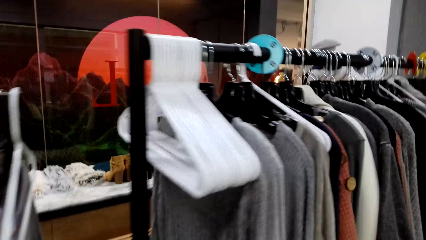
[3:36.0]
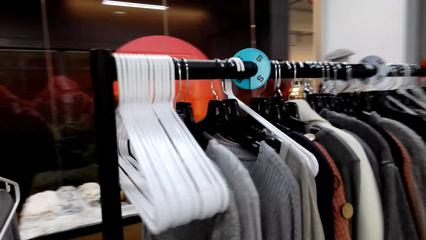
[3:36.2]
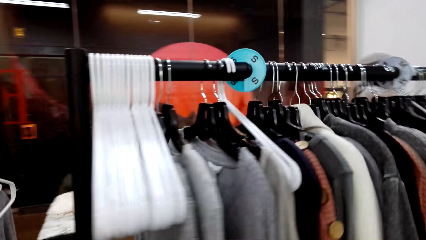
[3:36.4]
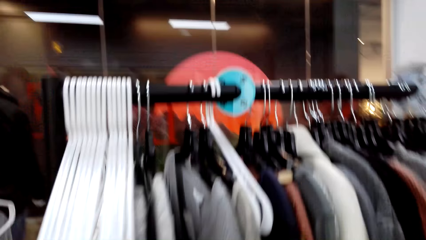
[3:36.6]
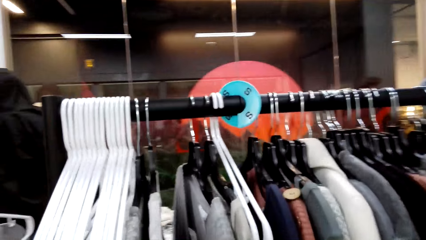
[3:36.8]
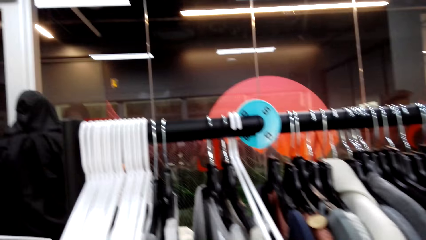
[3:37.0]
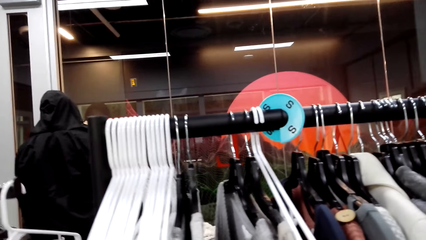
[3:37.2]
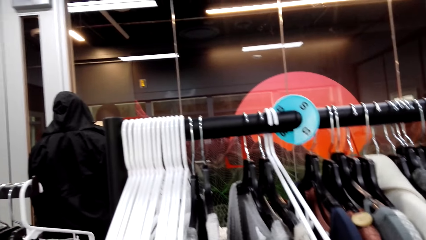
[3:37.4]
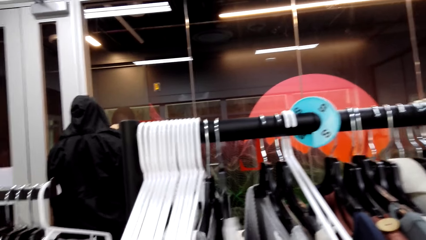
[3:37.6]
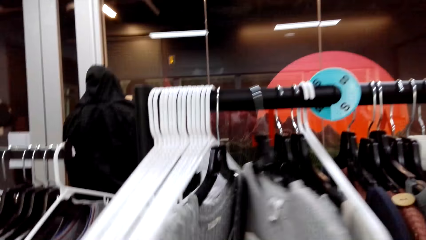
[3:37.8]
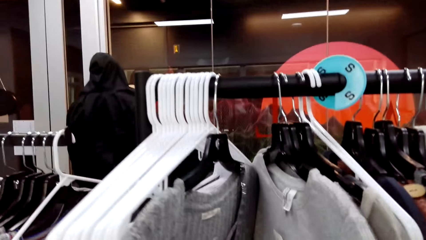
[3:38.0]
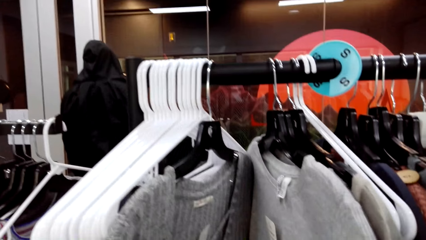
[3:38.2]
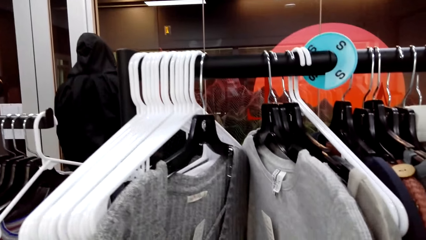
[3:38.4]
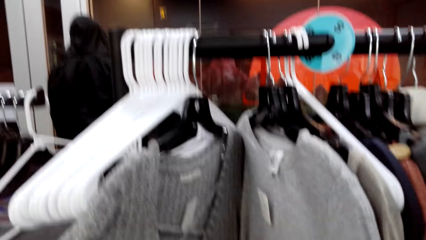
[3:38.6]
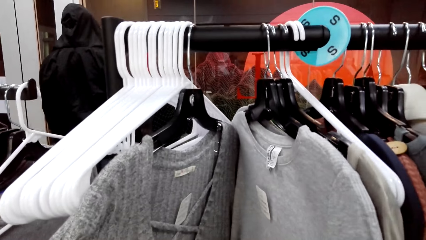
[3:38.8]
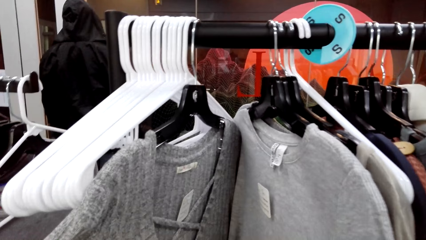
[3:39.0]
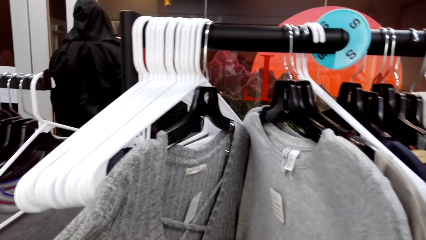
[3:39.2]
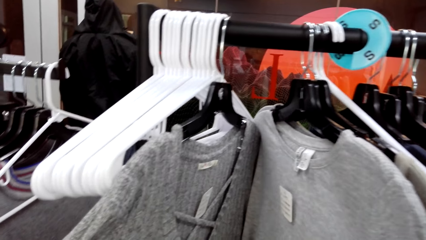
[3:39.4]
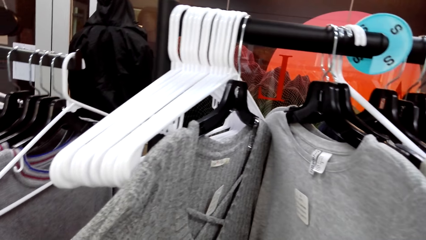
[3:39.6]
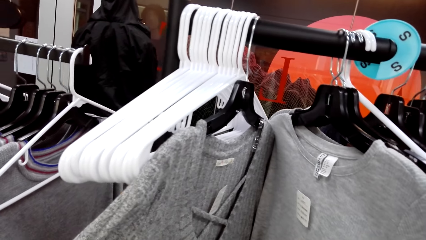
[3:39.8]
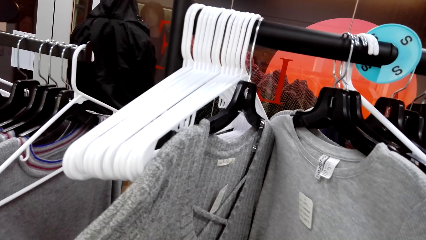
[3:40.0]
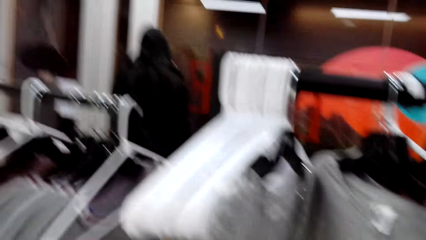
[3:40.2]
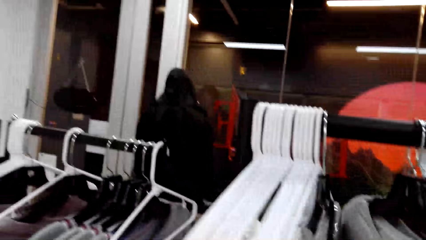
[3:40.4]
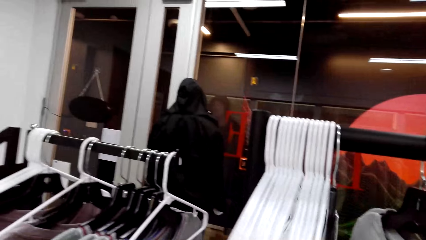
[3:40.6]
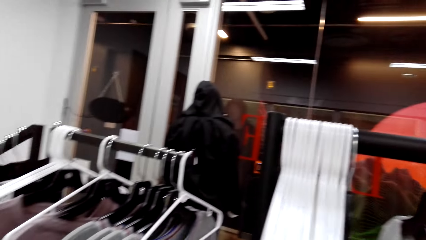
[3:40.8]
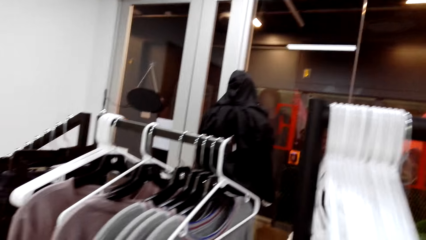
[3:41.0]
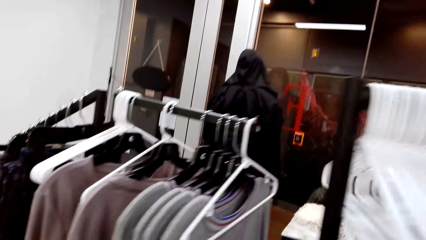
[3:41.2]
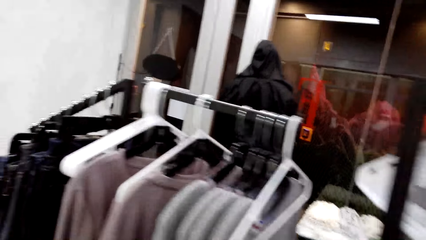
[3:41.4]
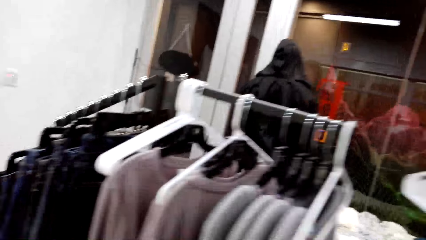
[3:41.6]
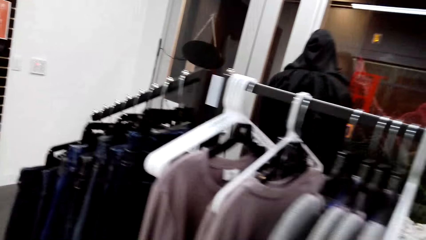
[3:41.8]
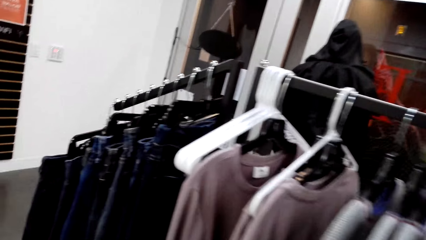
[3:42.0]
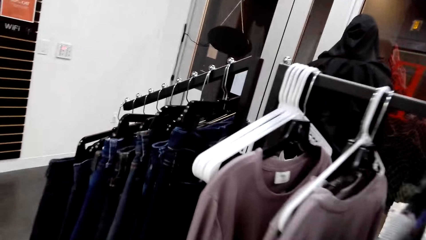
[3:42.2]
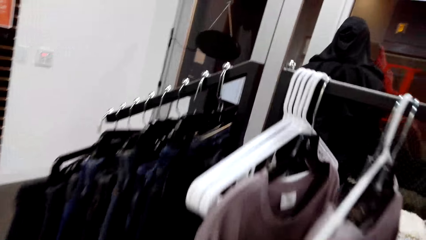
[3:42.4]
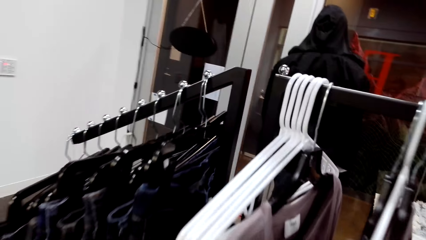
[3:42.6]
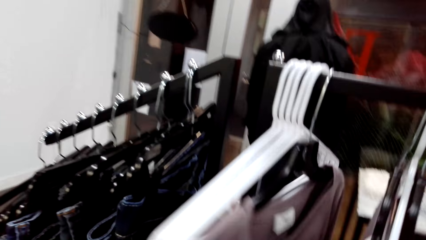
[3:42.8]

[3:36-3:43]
The camera wearer stares at the blouses. They touch clothes.

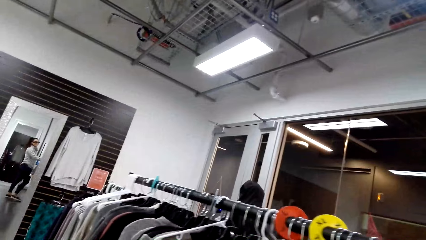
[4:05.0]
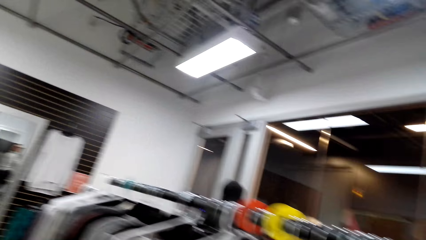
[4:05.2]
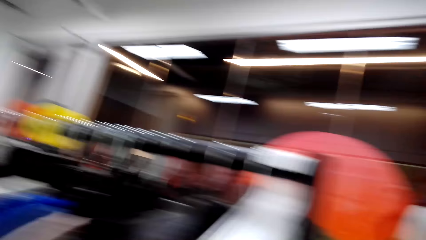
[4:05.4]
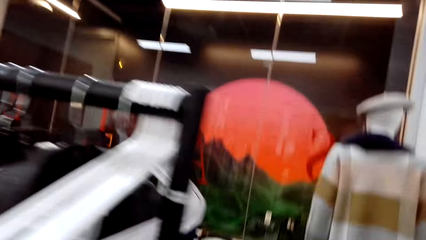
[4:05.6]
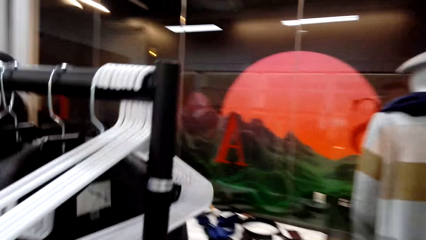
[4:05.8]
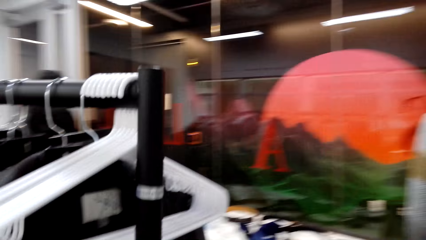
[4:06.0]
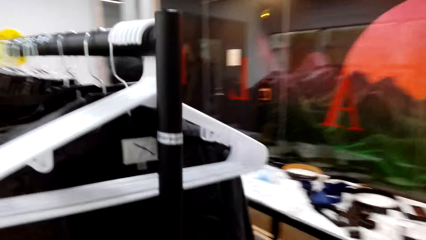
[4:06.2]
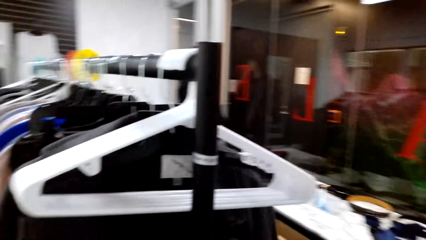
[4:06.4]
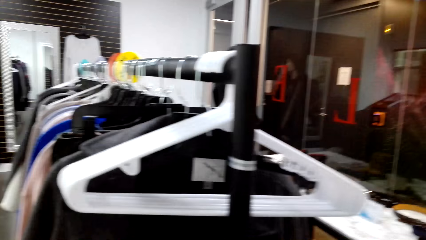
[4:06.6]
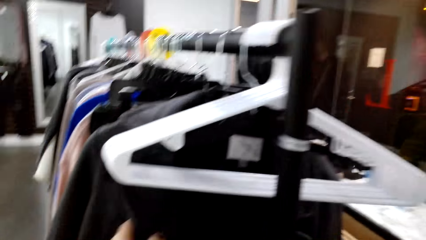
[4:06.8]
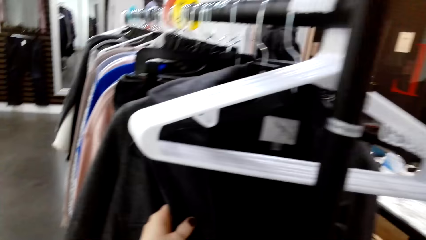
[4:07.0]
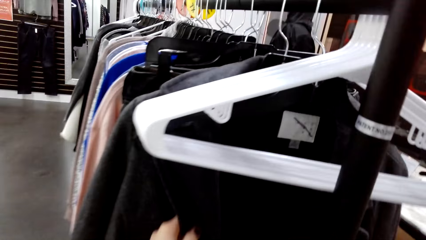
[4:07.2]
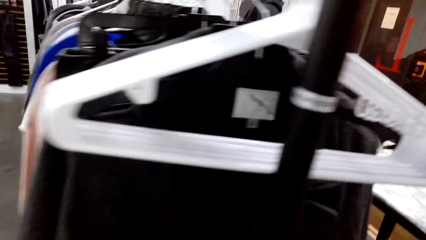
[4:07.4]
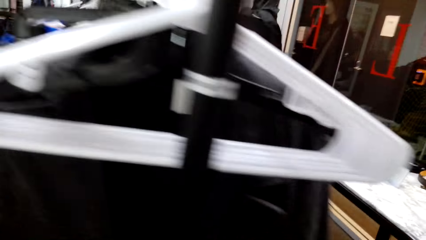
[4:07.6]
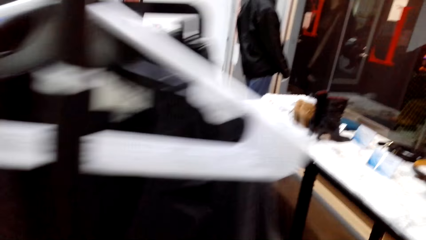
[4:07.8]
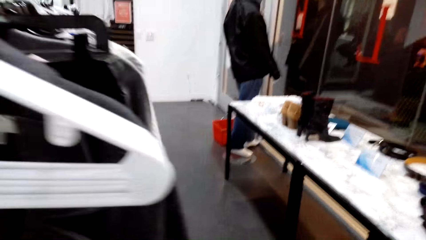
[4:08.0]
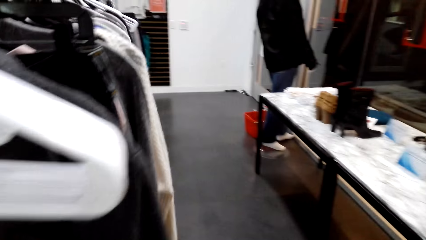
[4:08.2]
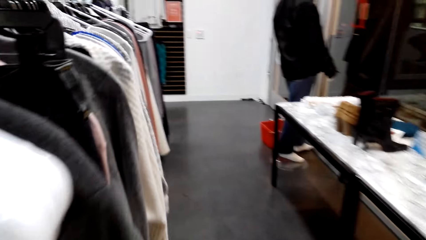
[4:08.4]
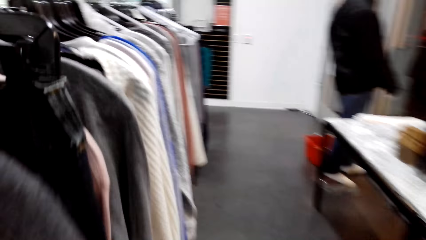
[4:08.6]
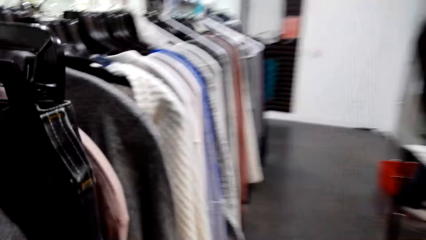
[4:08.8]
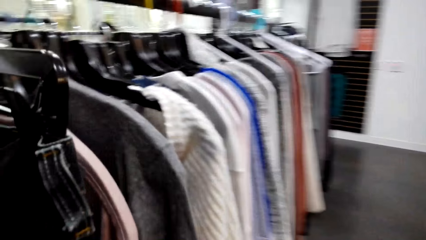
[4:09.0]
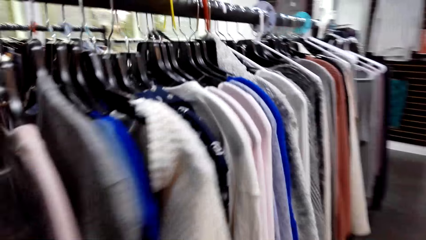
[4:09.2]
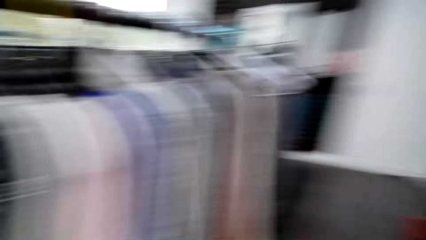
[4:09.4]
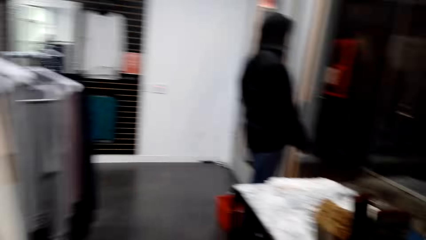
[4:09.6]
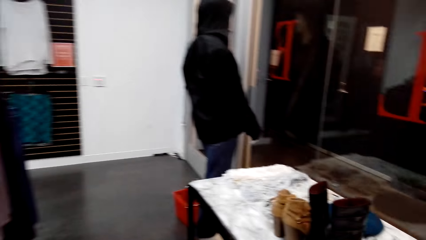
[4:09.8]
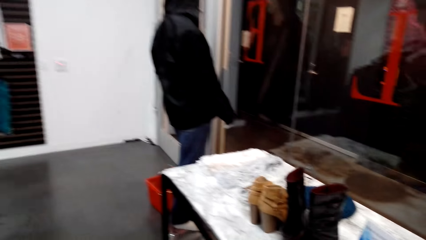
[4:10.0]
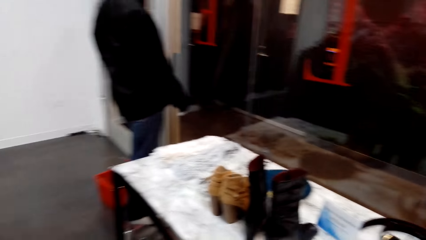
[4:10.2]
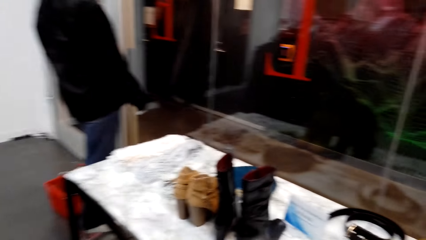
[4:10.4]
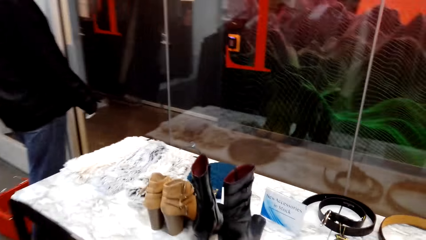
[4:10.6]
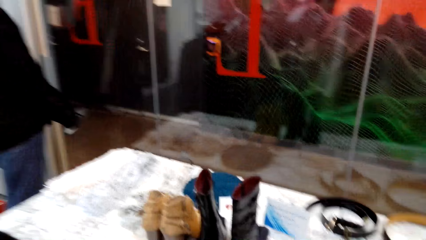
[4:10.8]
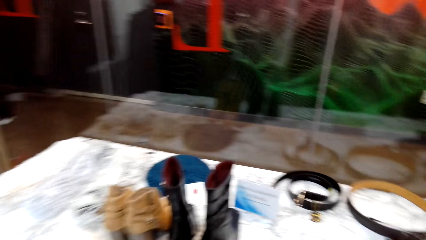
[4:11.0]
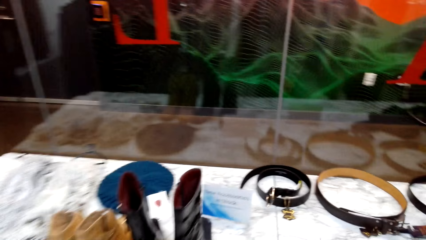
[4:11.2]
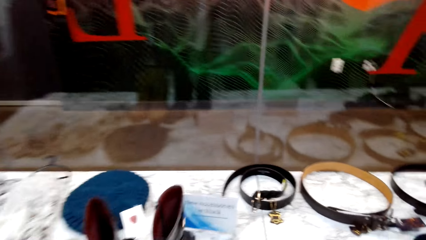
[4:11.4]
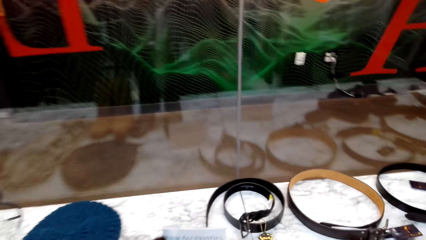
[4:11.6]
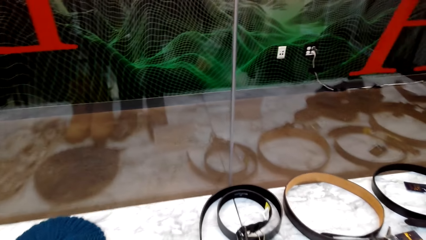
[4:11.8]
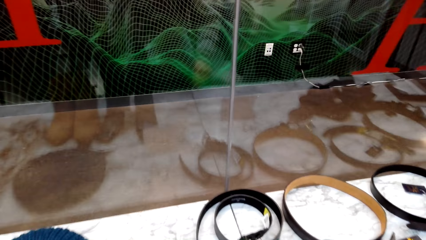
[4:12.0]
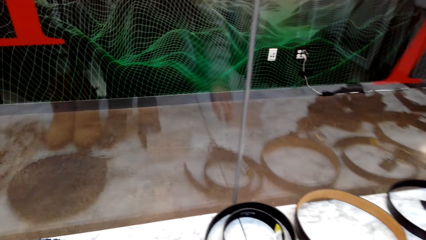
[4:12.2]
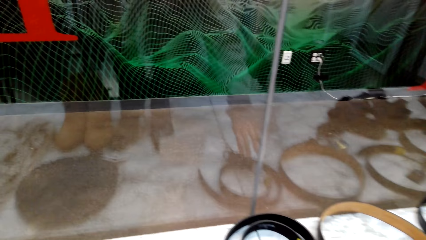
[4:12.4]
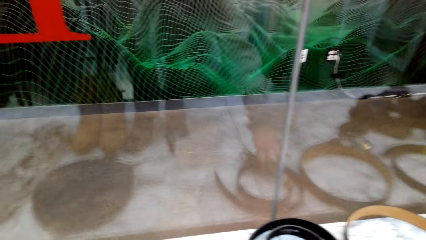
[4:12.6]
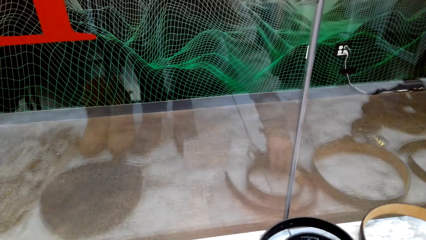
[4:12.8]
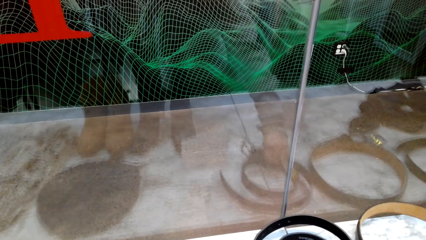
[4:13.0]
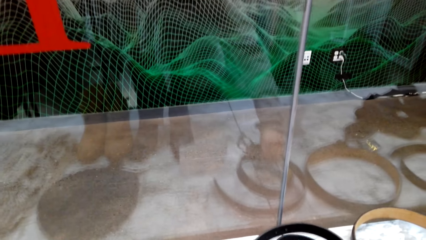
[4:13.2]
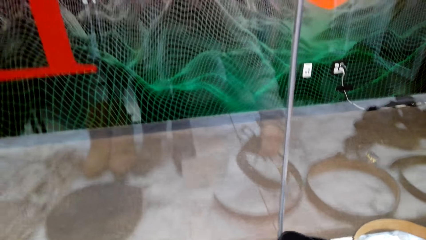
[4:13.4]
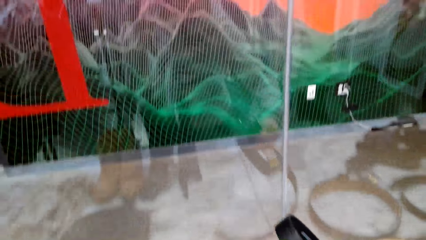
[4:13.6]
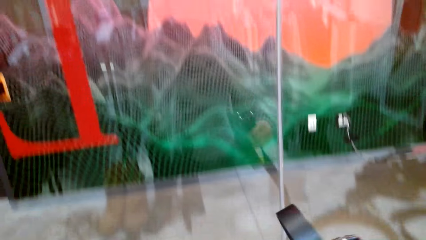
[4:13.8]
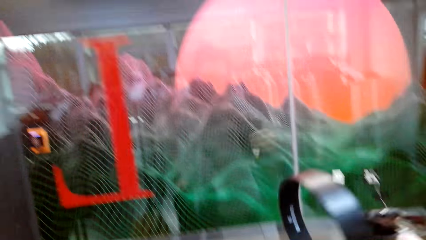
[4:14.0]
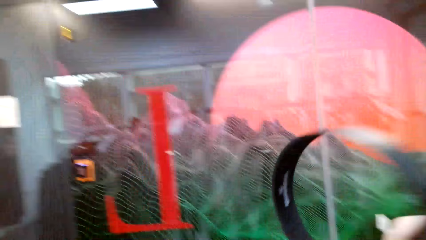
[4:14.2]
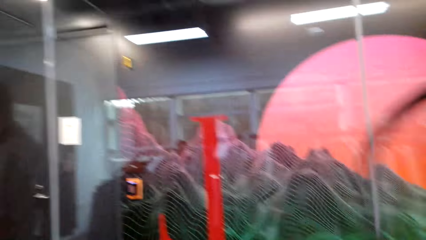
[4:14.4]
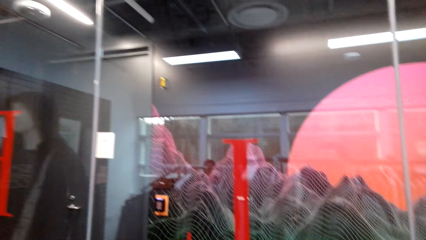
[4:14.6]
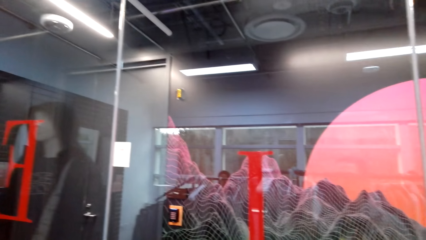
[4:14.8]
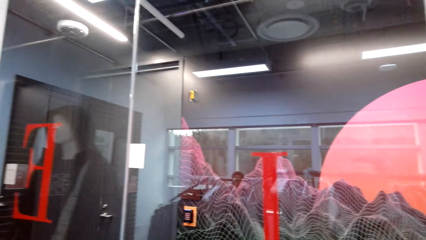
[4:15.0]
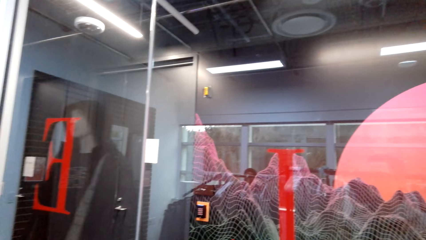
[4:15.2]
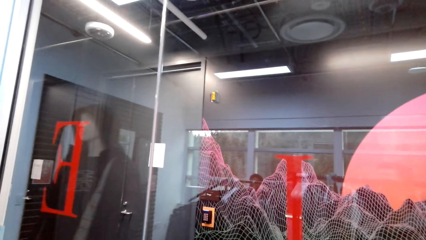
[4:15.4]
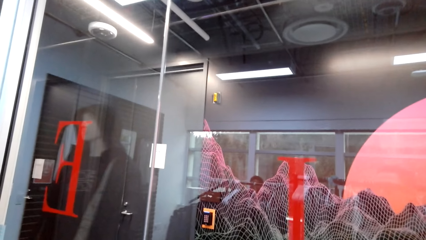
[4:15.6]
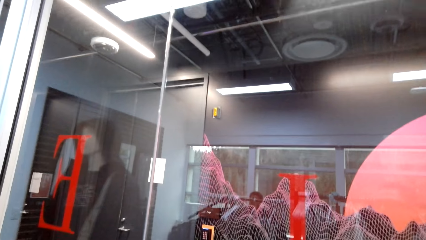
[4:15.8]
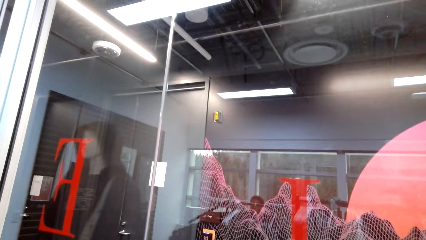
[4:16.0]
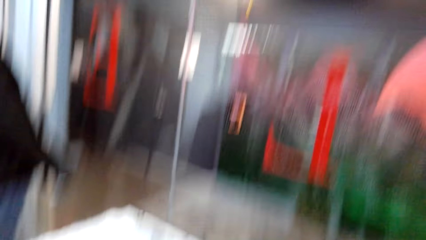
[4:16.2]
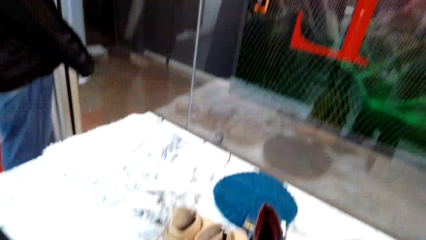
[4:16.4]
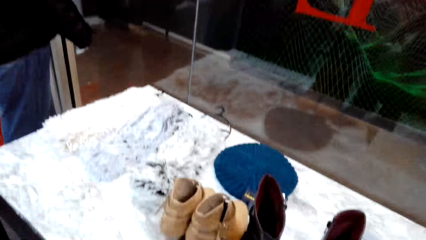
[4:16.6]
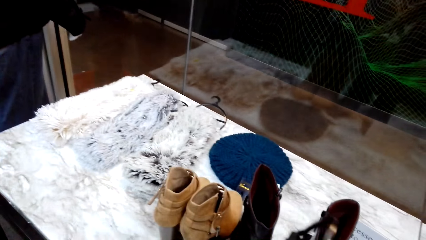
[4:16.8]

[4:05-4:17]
The camera wearer walks in the shop. They walk in the room. They pick up a belt with the left hand. They hold the belt. They stare at the belt.
